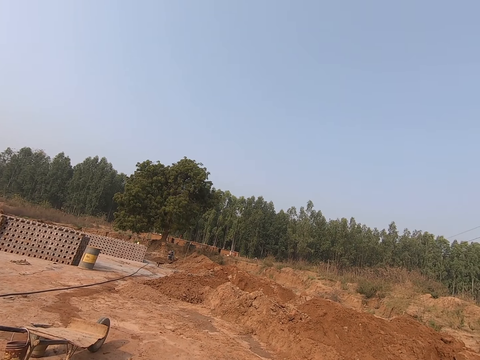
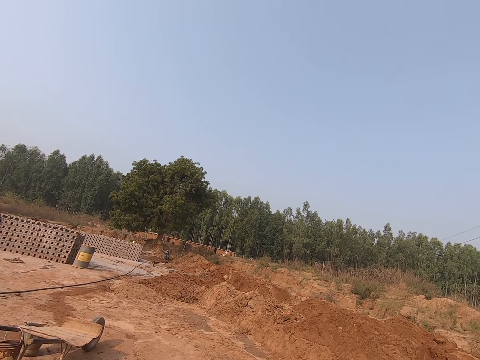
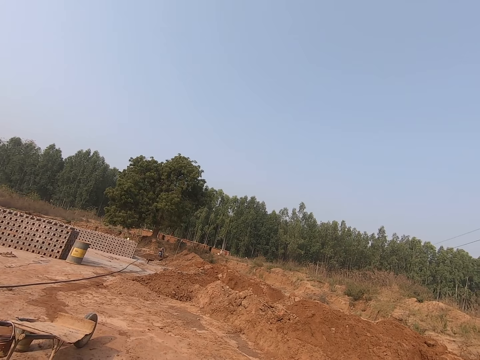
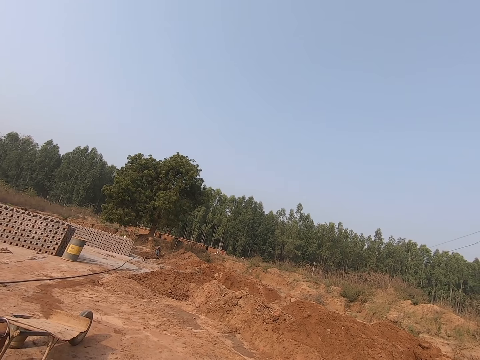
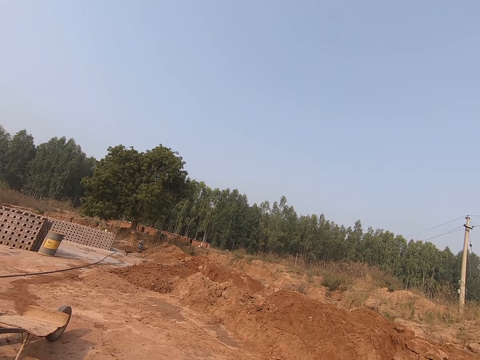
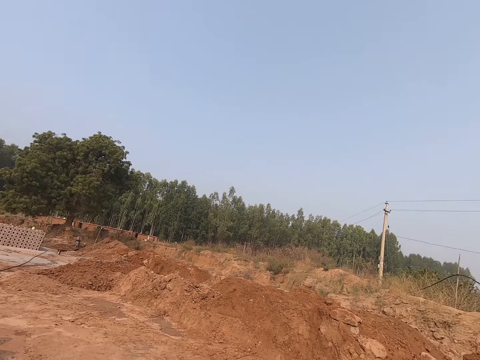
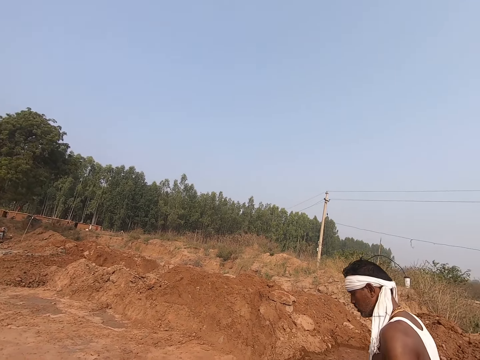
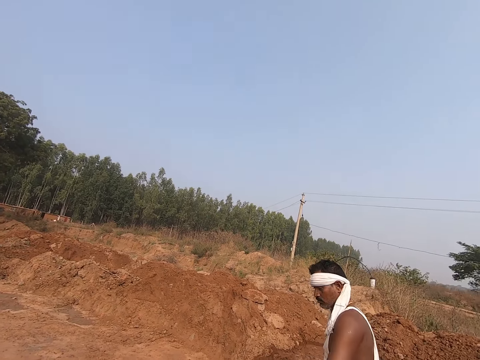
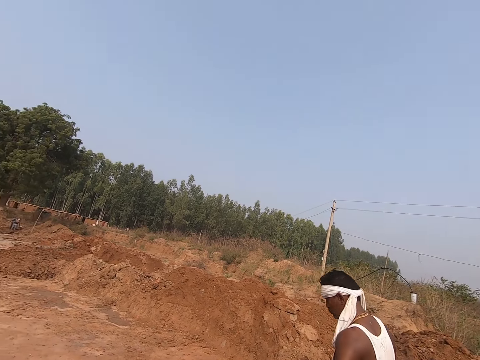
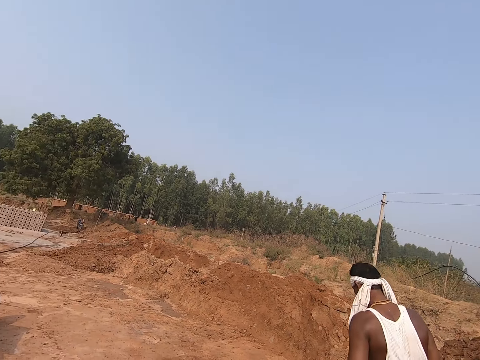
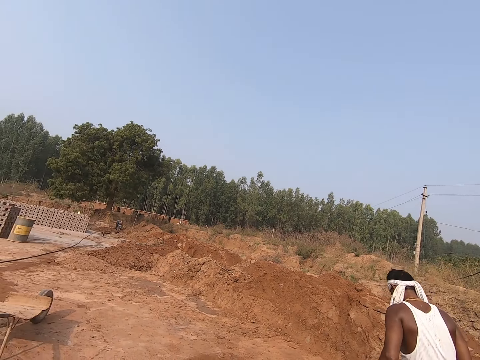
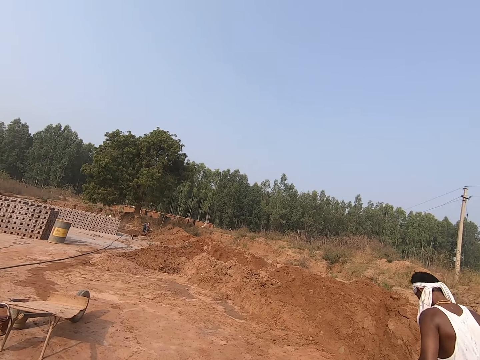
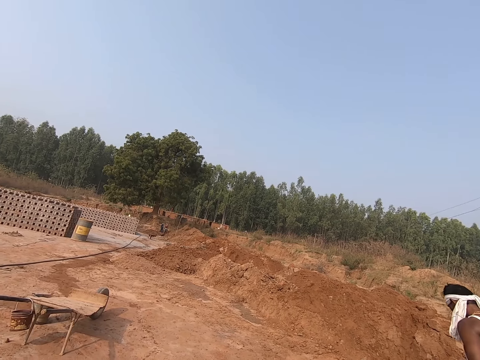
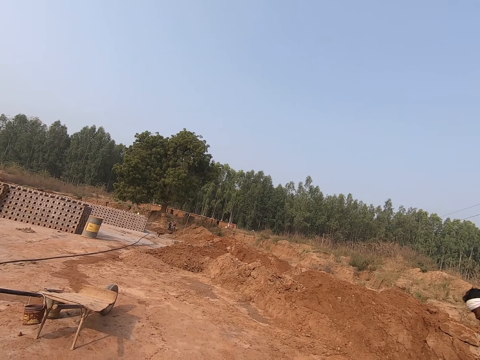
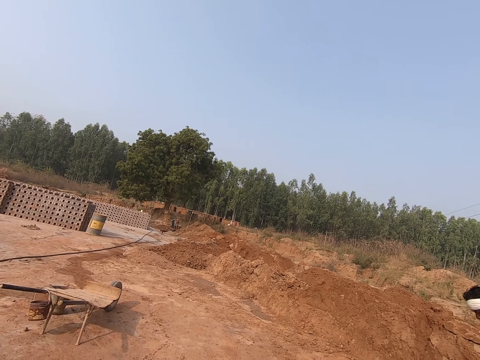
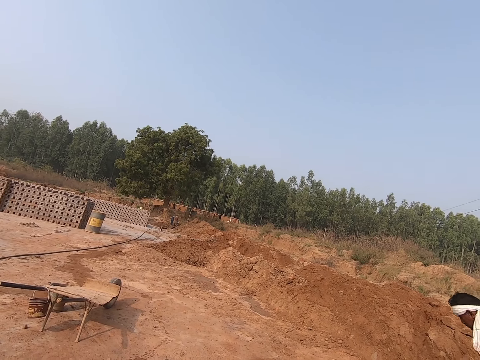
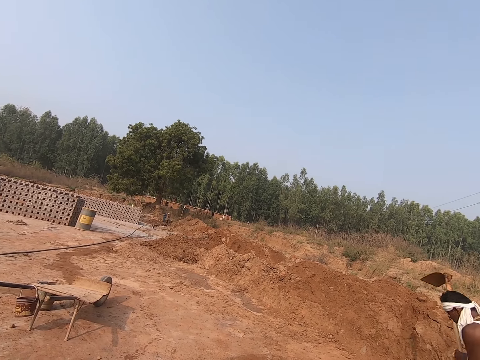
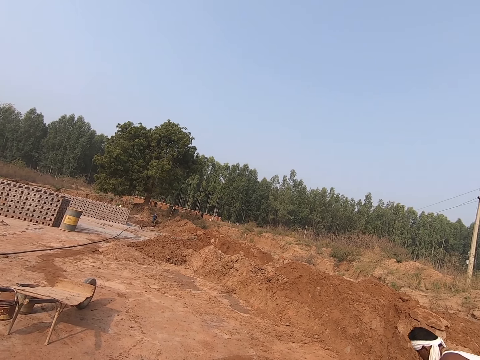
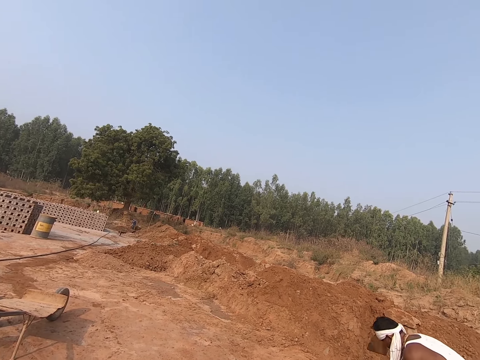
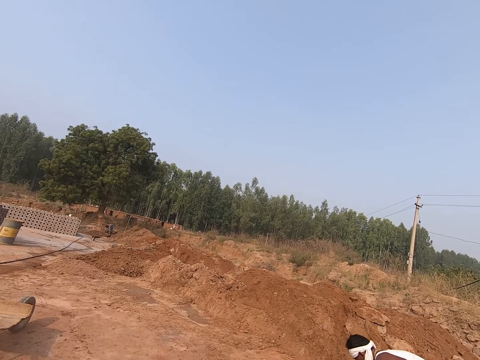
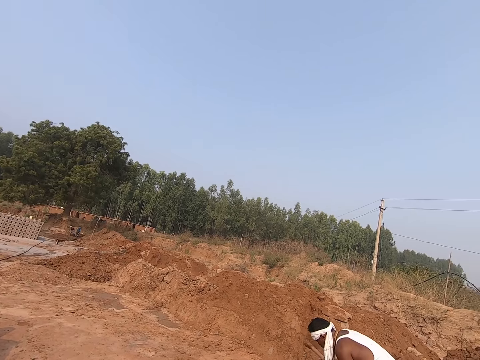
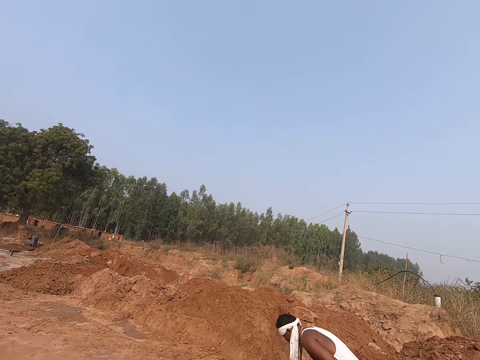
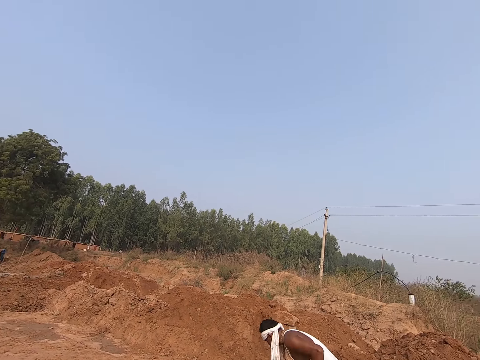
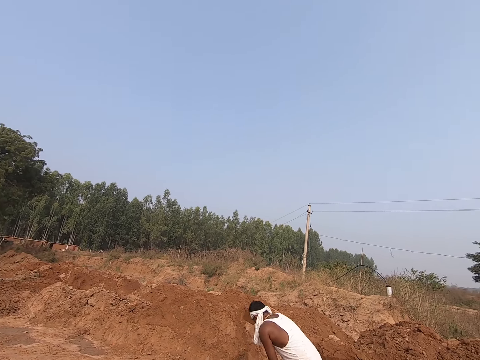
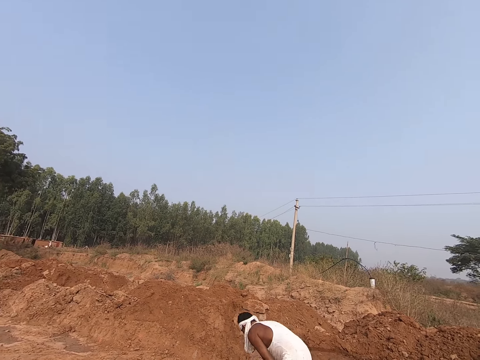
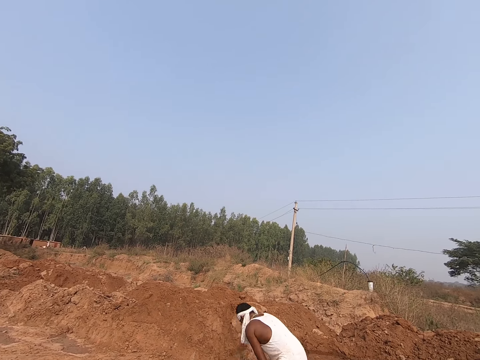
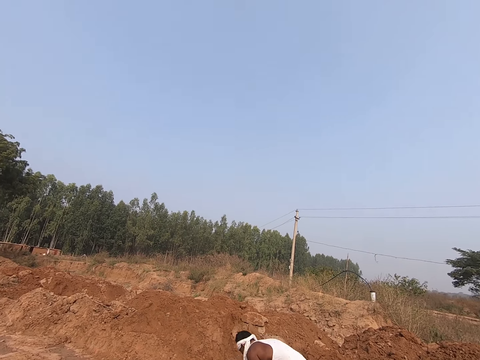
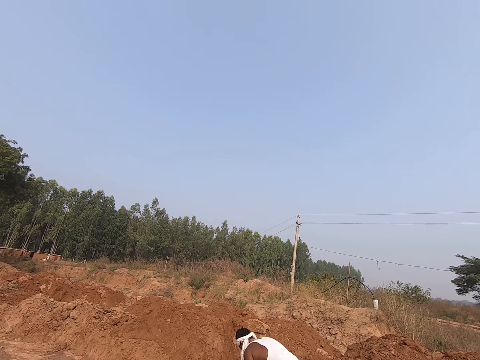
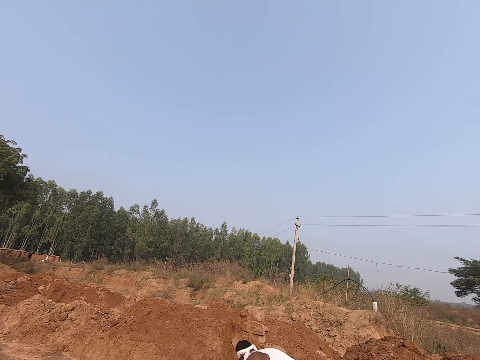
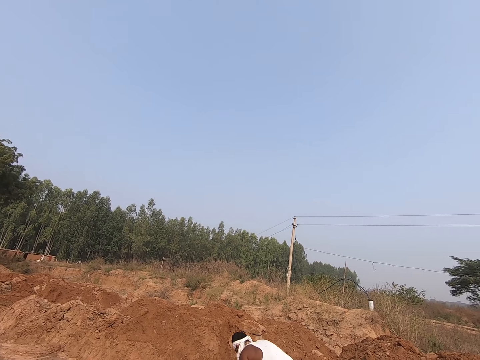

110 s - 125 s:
A man speaks to the camera wearer. The man moves around the site. The camera wearer pours water on the site. The man digs the site with the hoe. The camera wearer looks at the man.

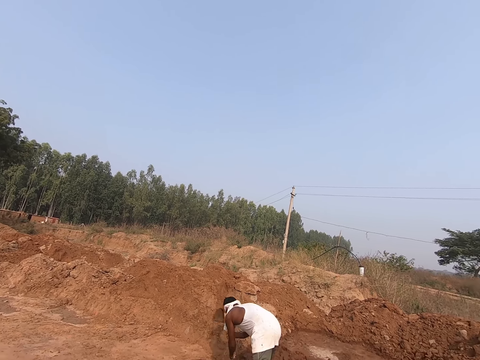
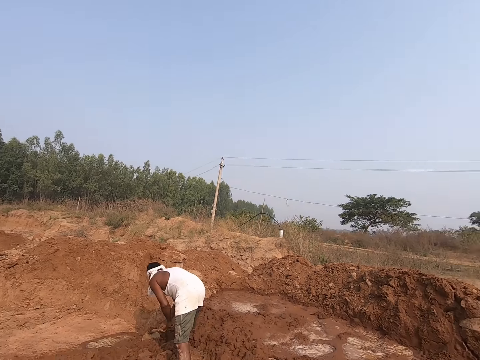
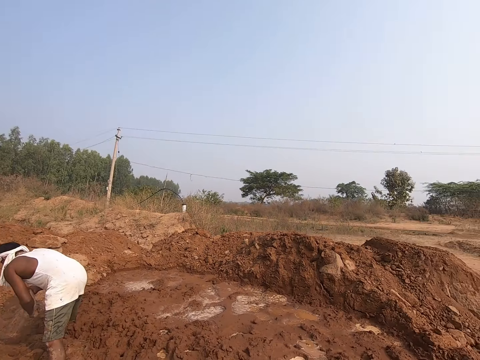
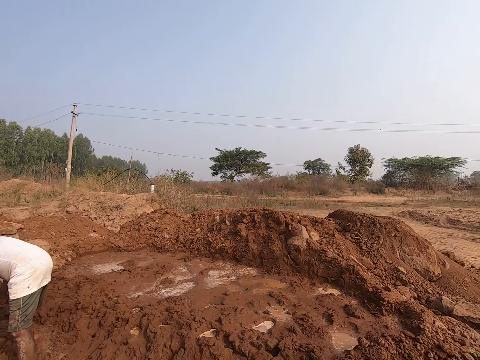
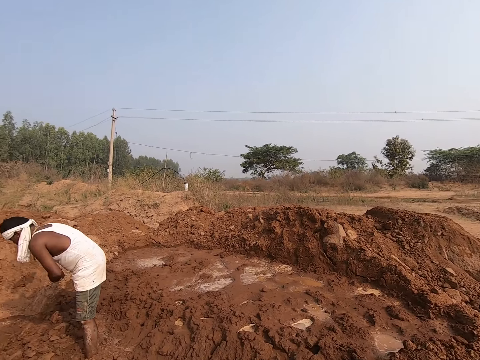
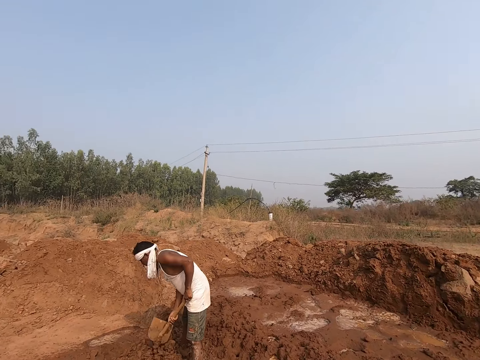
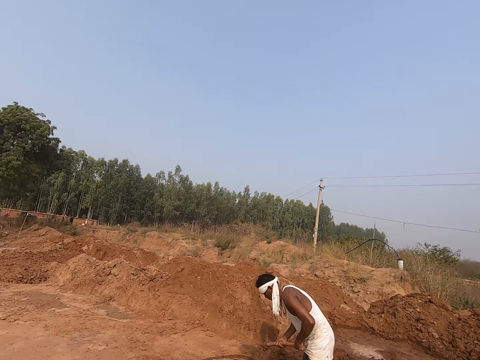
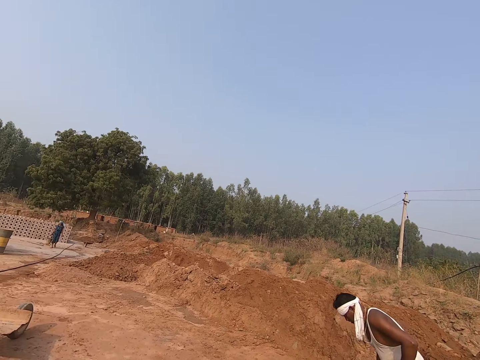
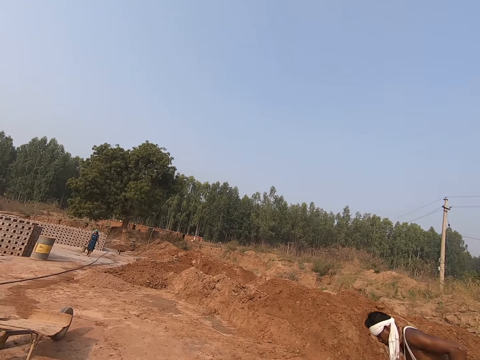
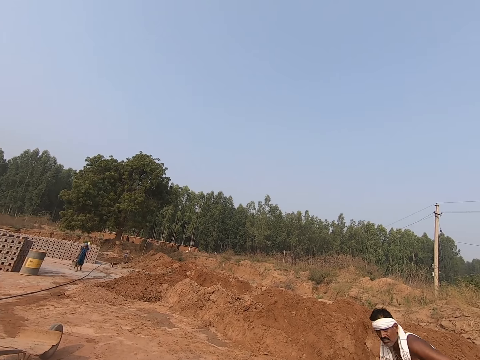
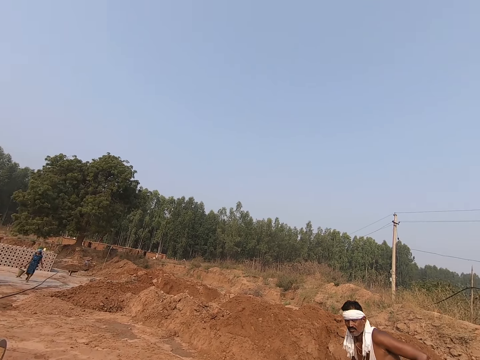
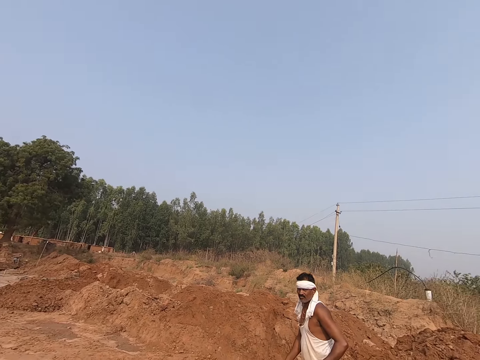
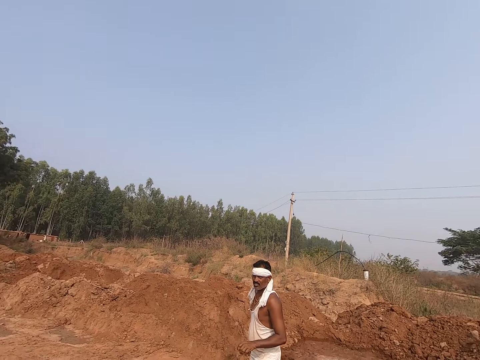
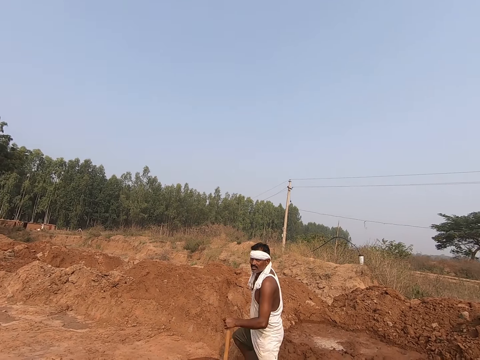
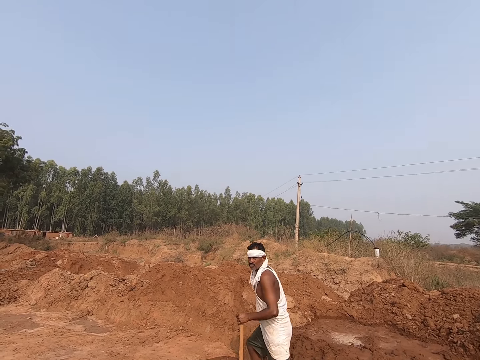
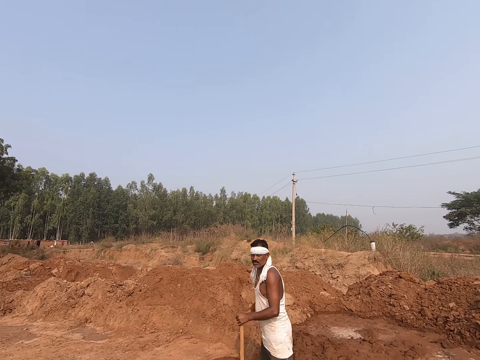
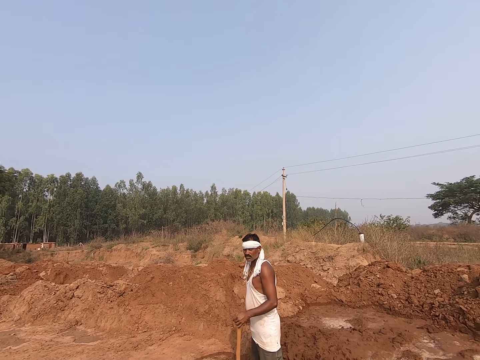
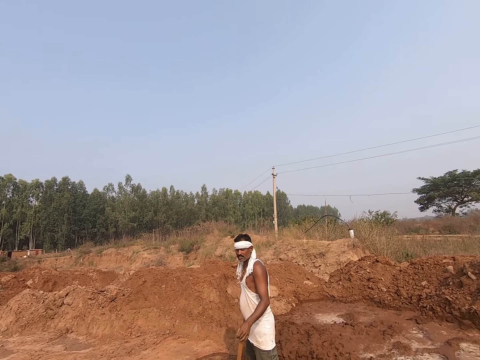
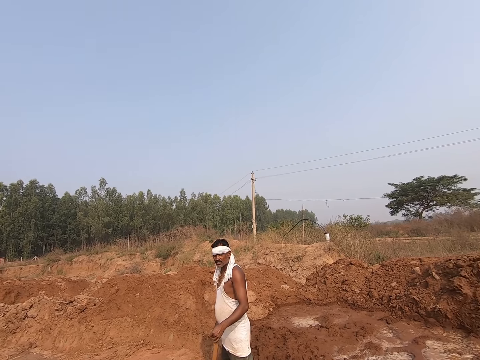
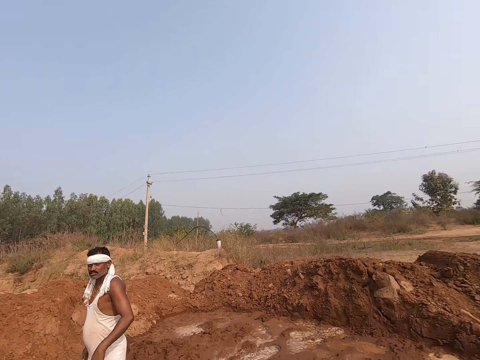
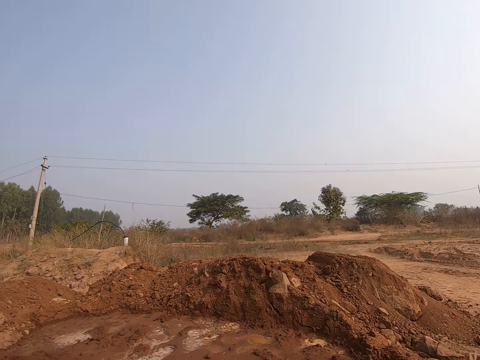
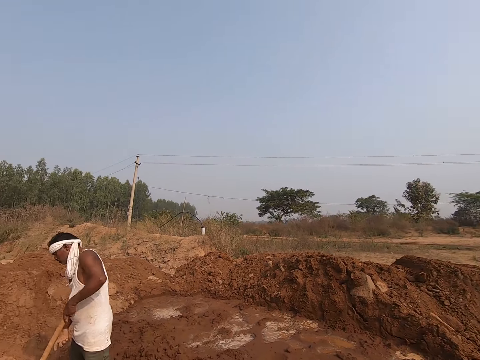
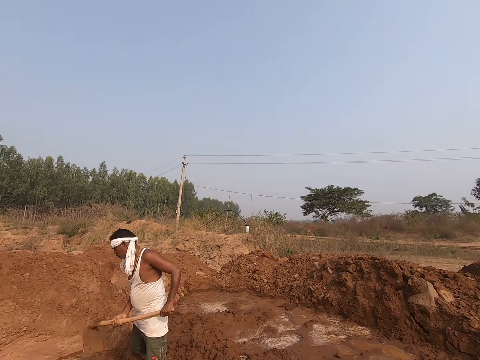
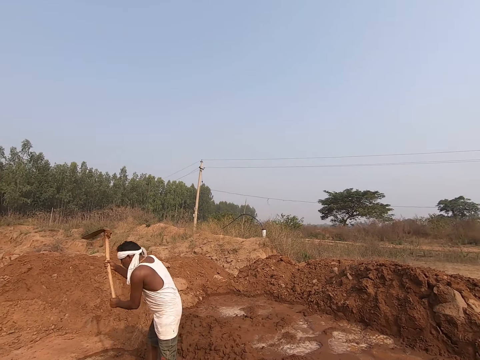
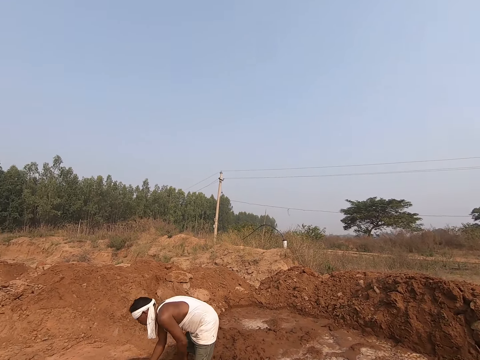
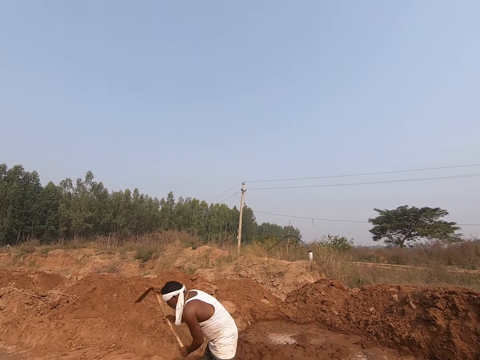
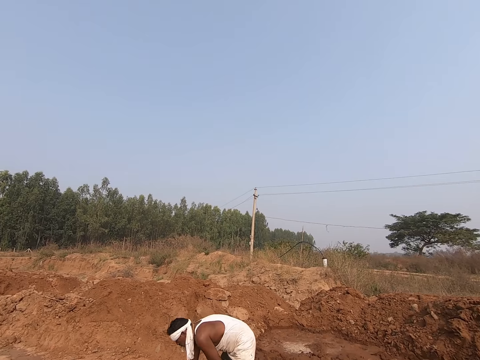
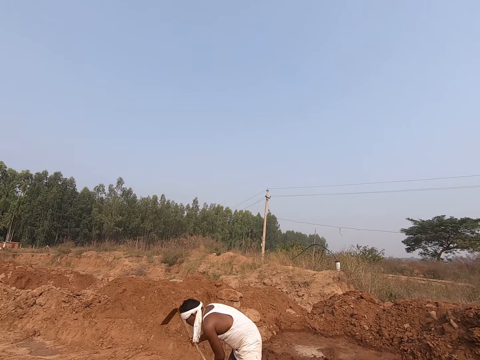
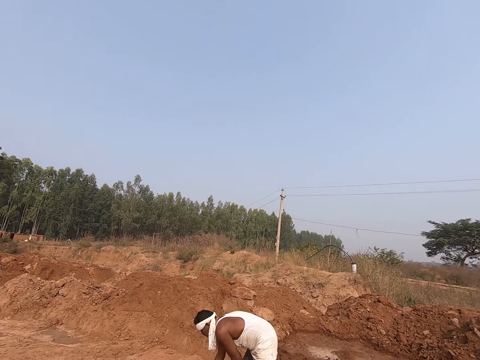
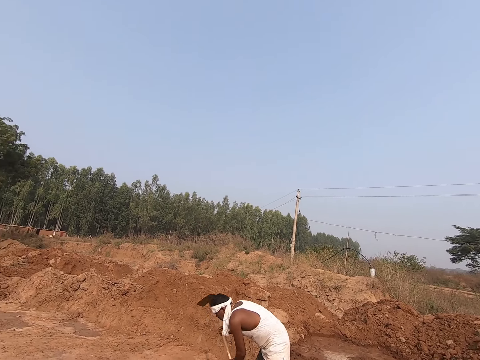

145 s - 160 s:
The camera wearer looks around the site. They speak to a man. The man speaks to the camera wearer. A lady walks around the site. The man stands on the site. The man speaks to the camera wearer and holds the hoe on the ground. The camera wearer looks around the site. The man lifts the hoe from the ground and digs the site with the hoe.
